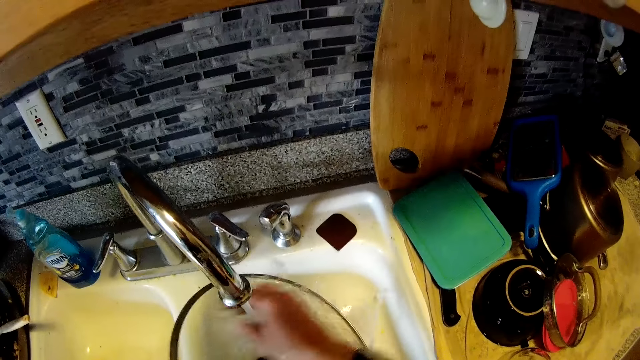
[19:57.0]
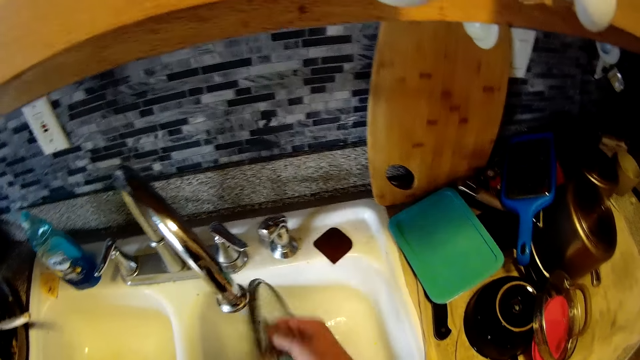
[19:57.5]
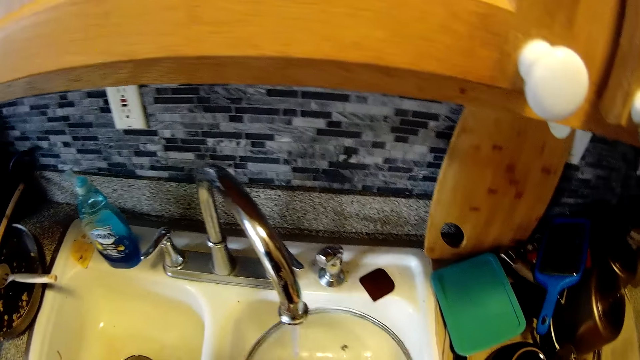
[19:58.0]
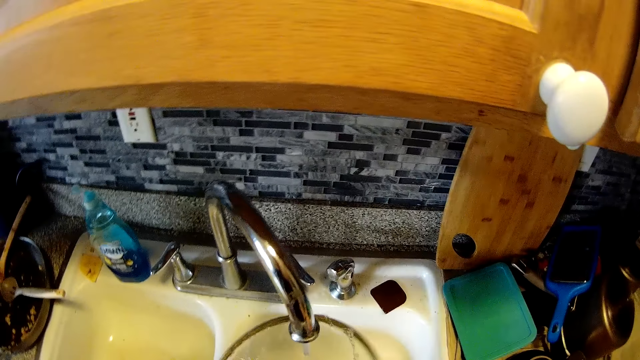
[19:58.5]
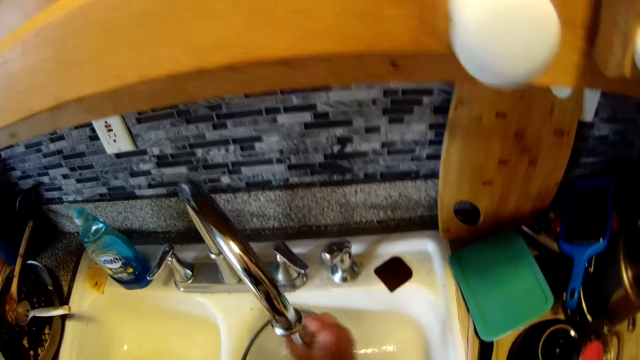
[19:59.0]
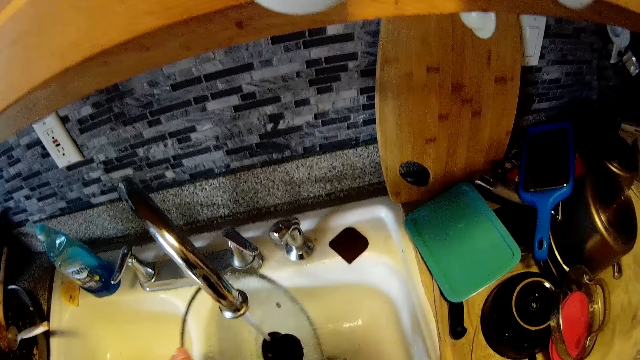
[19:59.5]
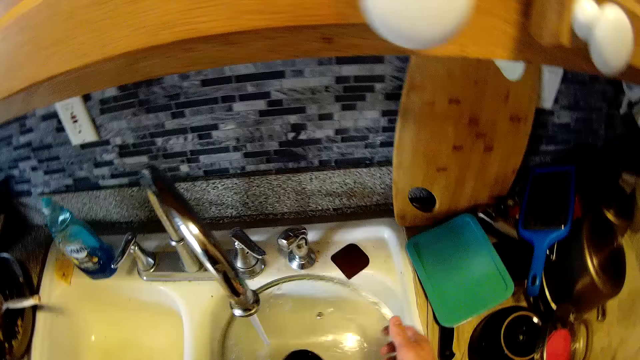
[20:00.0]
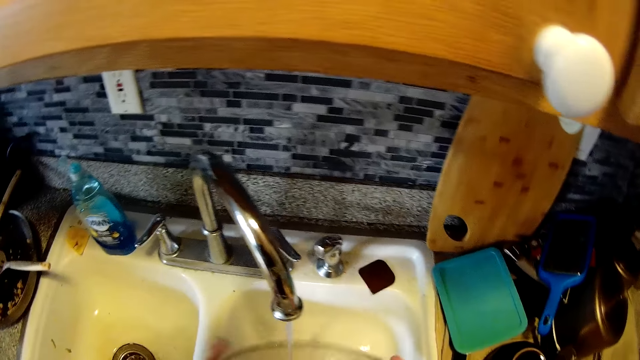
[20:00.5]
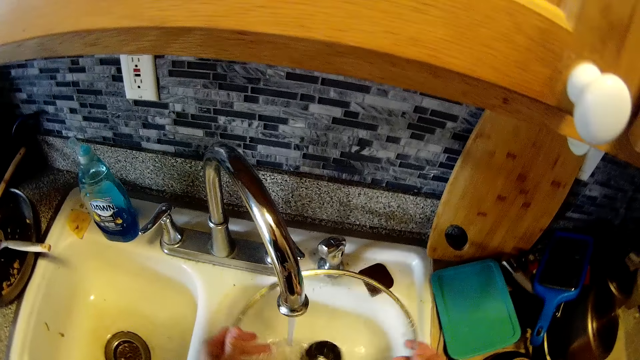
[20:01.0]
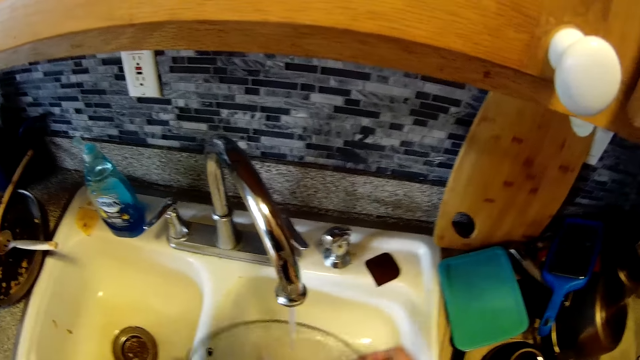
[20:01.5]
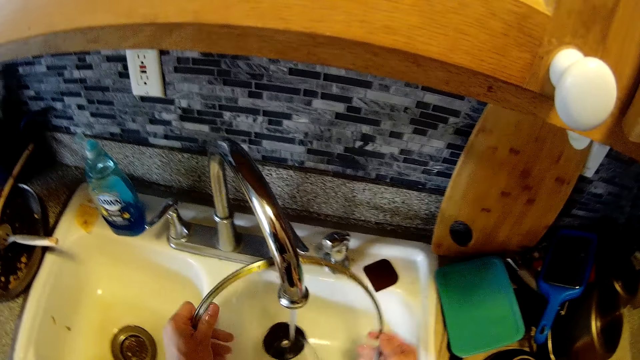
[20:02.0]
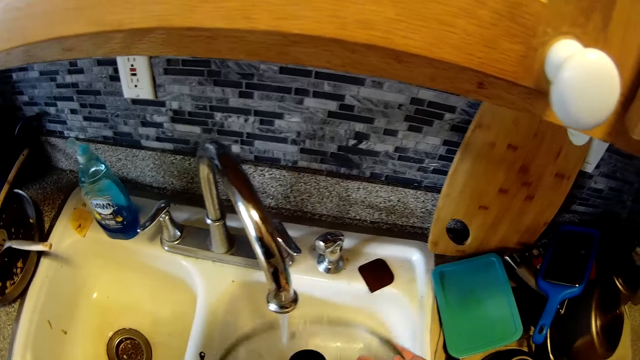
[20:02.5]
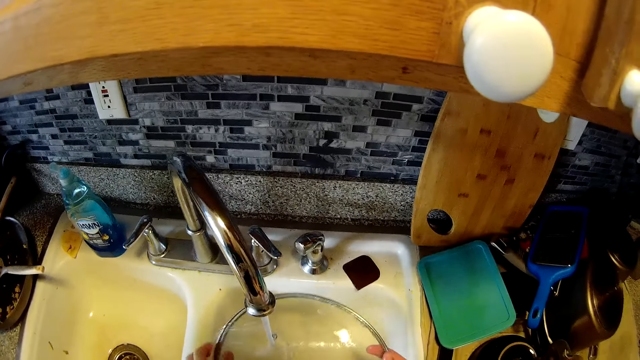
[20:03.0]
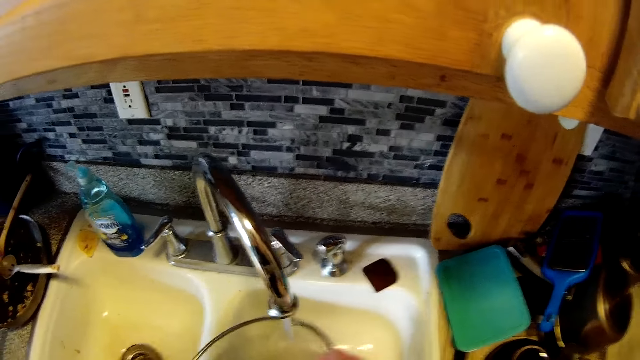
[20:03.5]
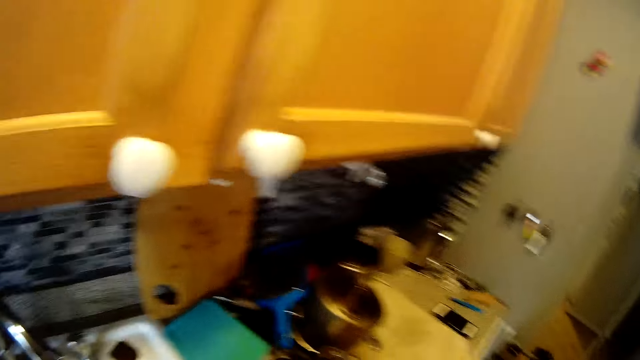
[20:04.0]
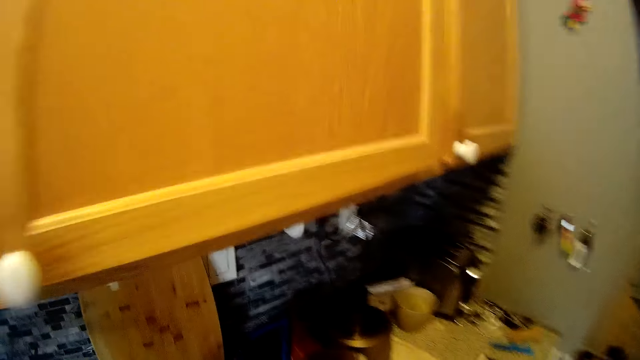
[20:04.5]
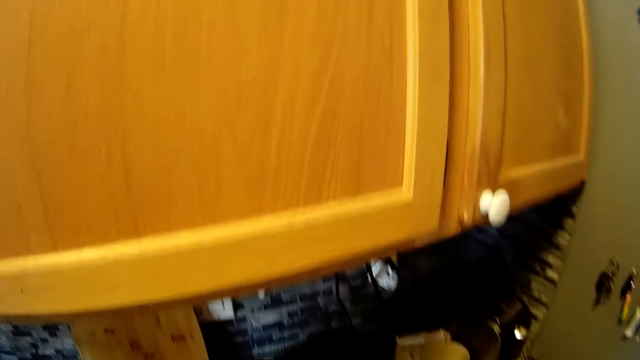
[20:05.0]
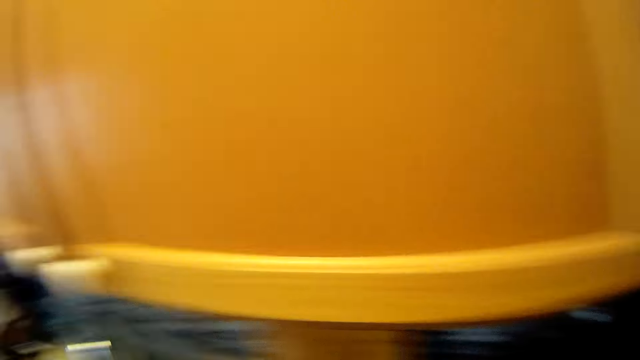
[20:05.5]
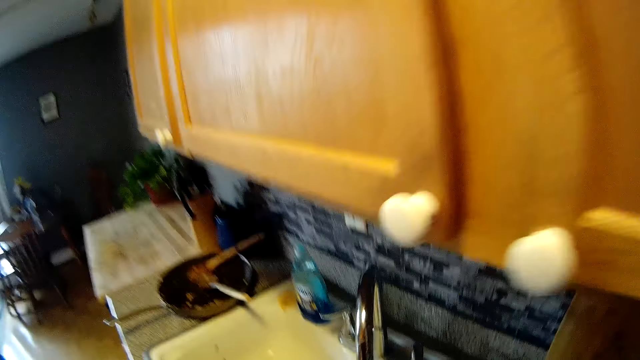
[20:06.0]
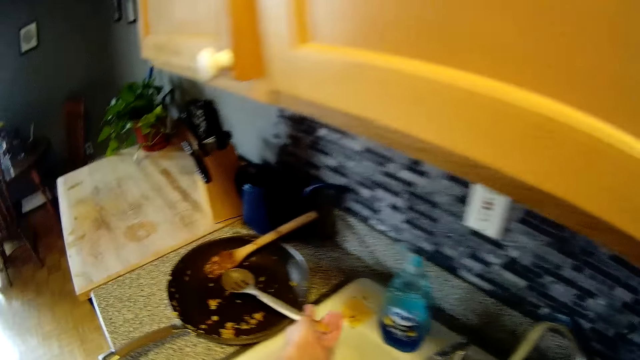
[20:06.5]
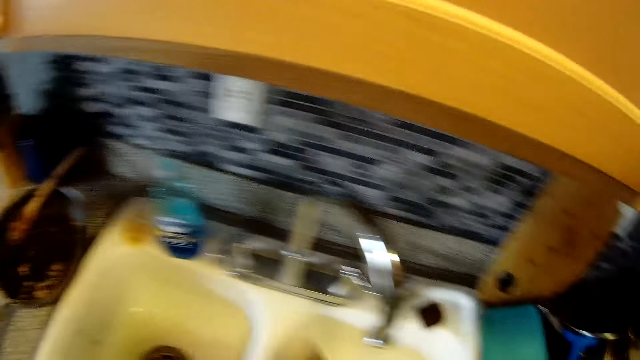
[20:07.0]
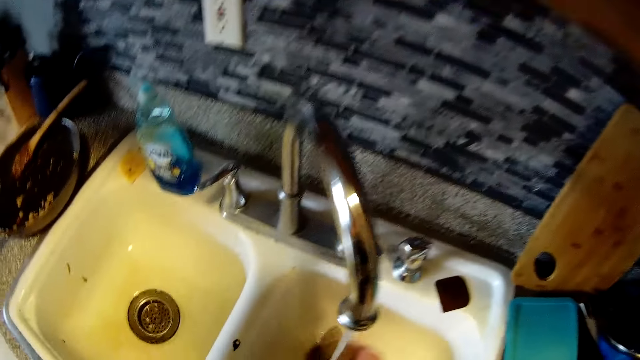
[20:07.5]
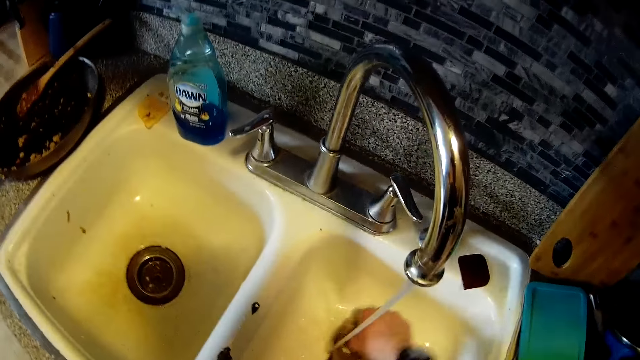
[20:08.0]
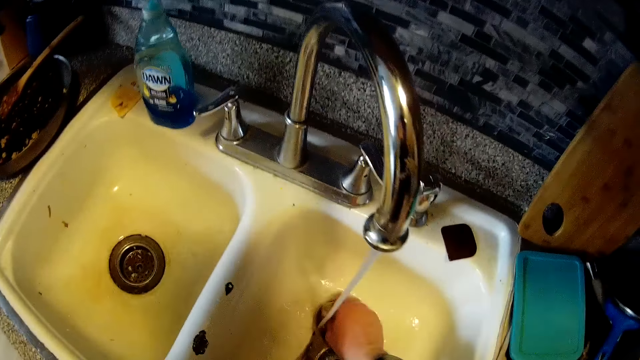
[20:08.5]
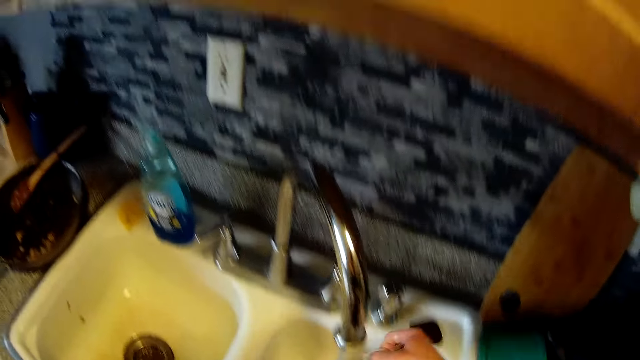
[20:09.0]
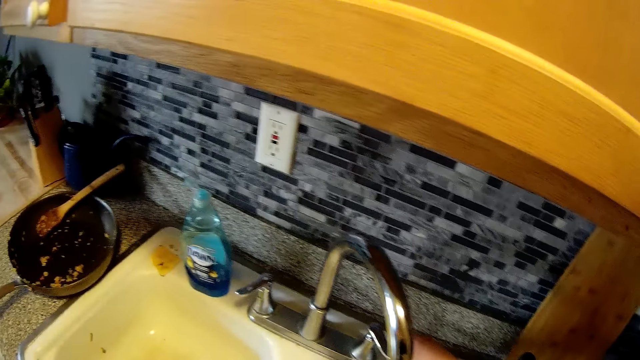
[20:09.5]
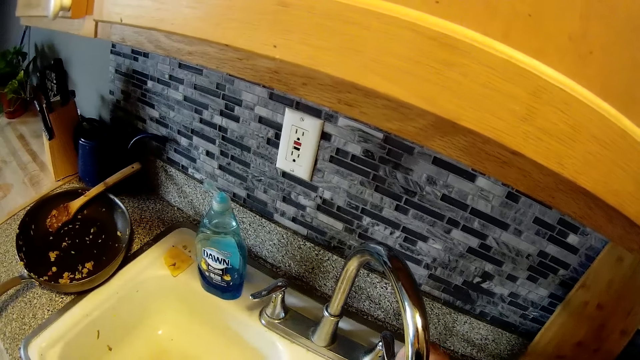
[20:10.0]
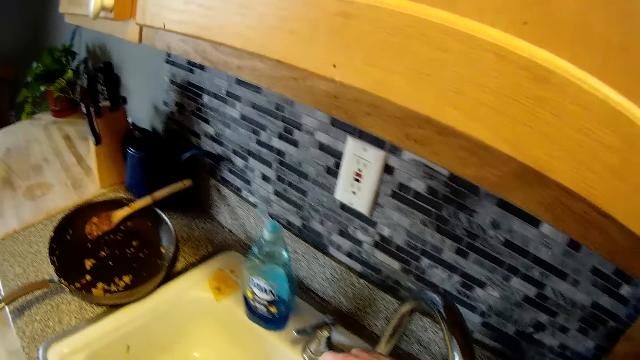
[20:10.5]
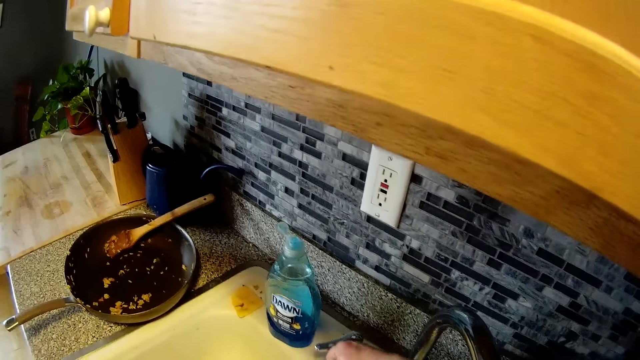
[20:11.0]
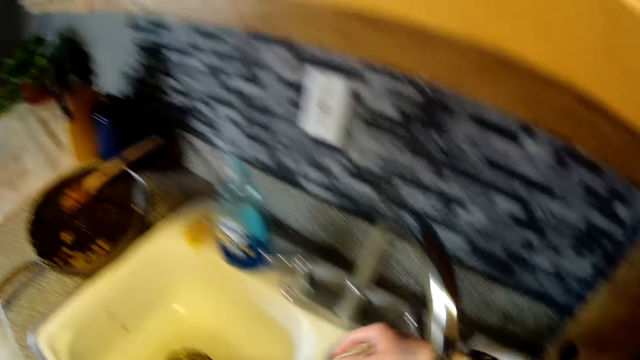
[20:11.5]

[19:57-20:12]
The camera wearer washes a lid. He rinses the pot cover with both hands. He puts the lid on the drainer. He takes a cooking spoon from the frypan with his left hand. He washes the spoon under the running tap with both hands. He turns off the tap with his right hand.

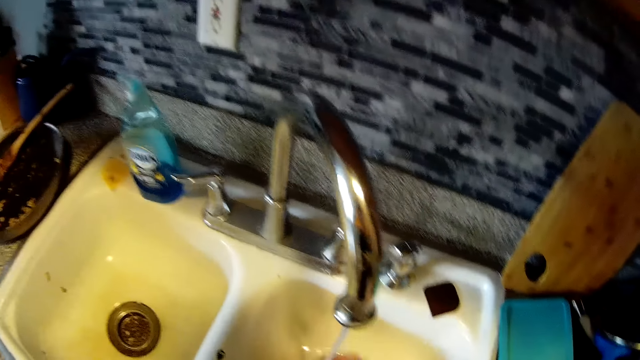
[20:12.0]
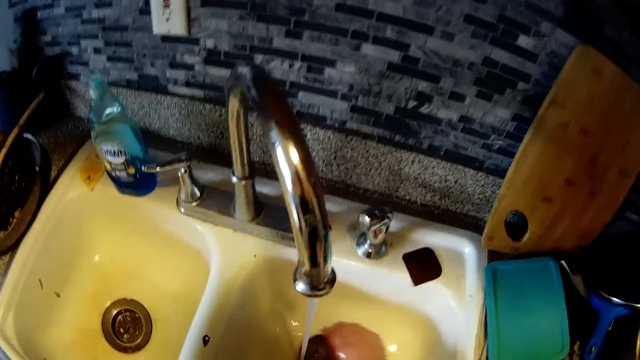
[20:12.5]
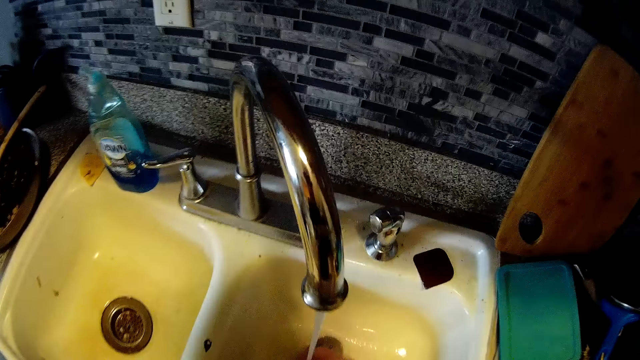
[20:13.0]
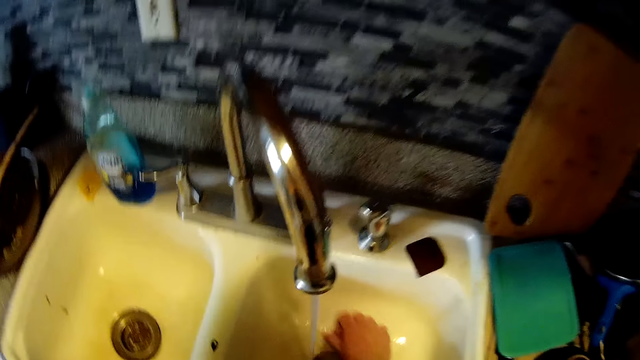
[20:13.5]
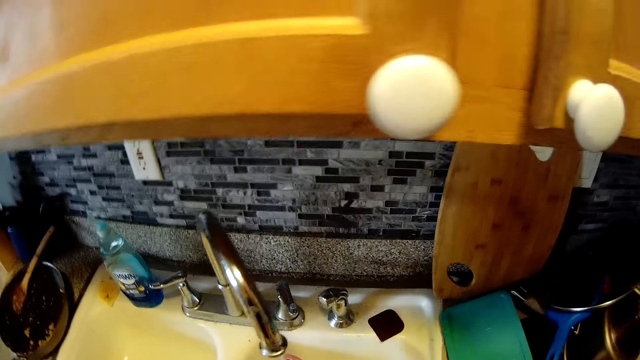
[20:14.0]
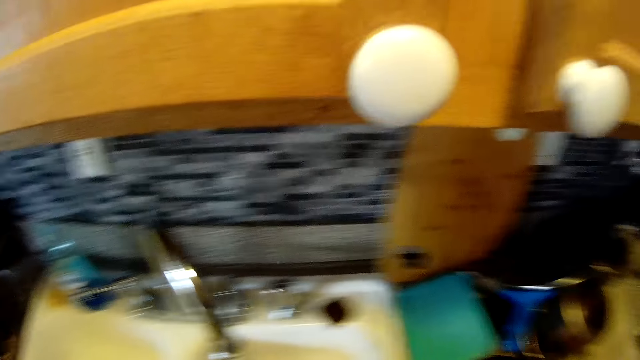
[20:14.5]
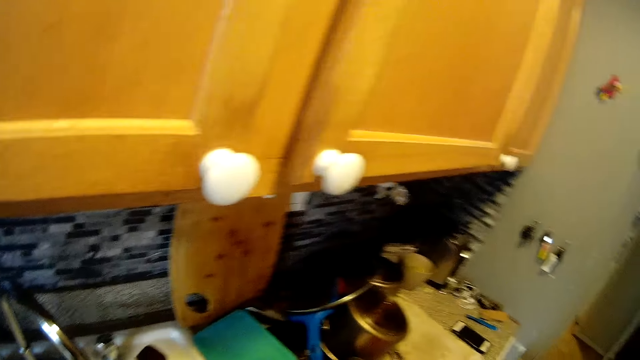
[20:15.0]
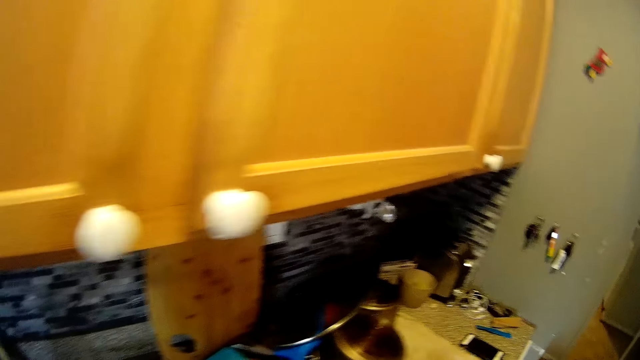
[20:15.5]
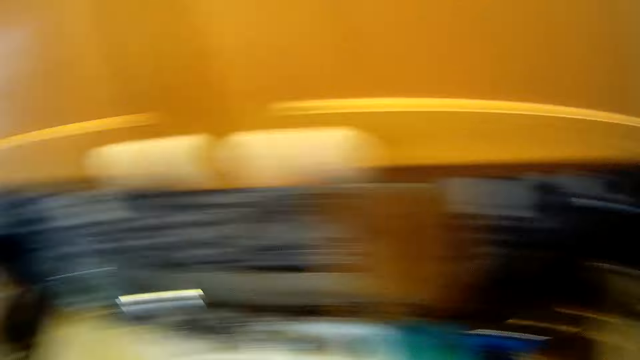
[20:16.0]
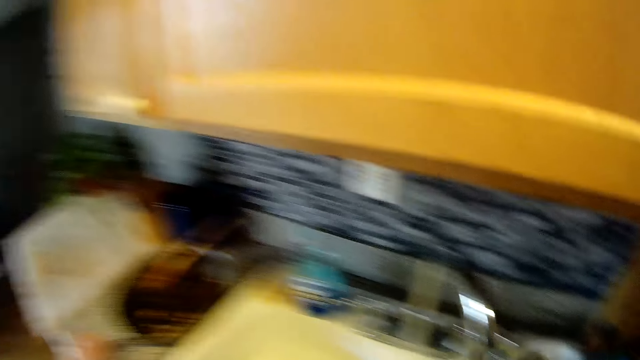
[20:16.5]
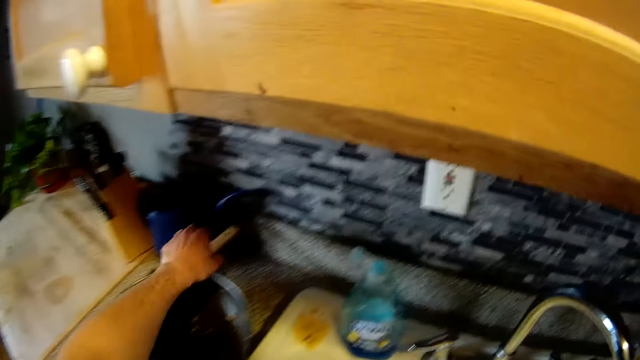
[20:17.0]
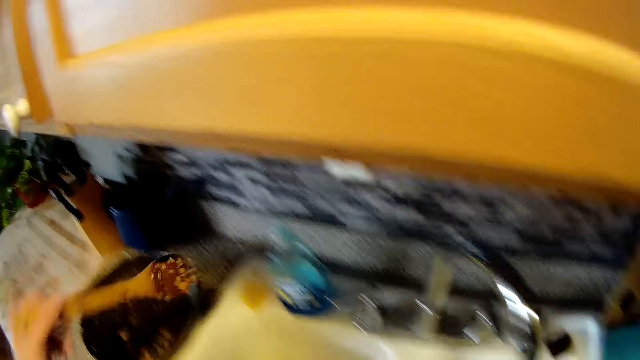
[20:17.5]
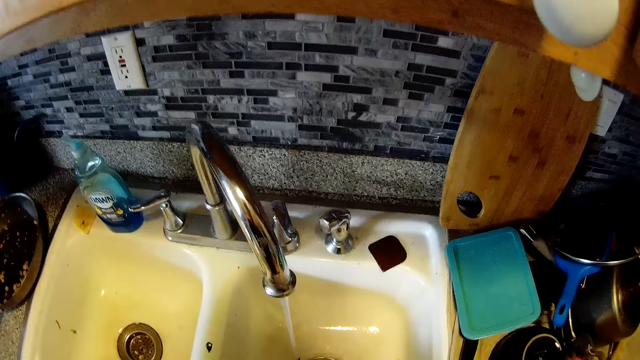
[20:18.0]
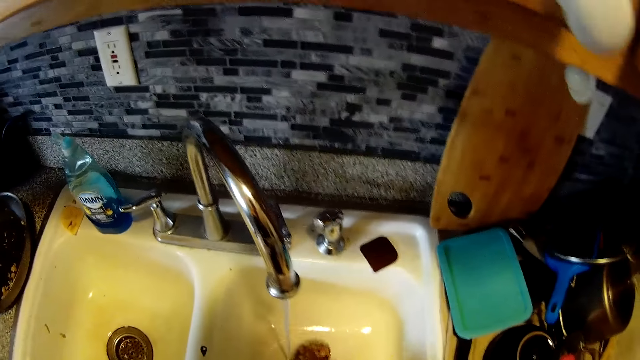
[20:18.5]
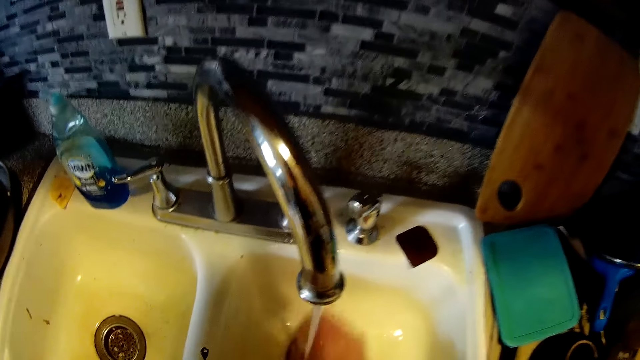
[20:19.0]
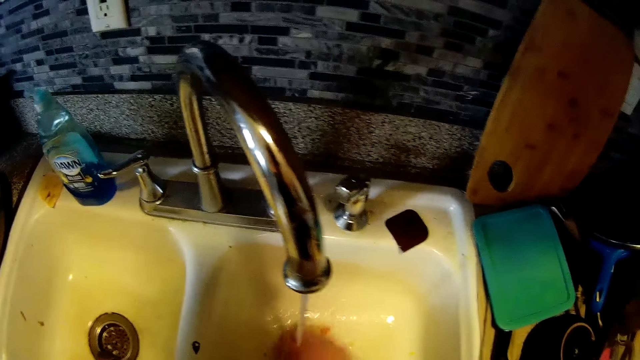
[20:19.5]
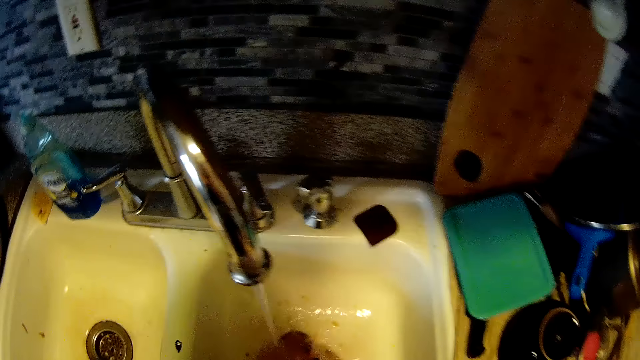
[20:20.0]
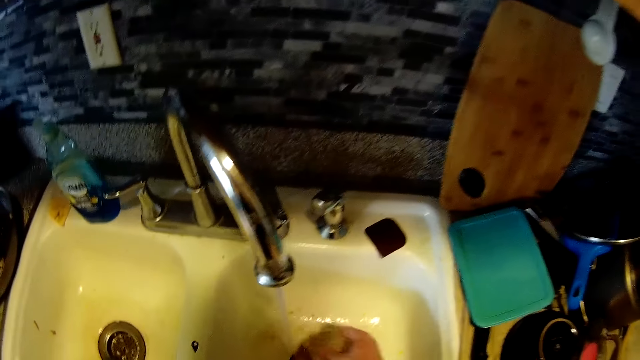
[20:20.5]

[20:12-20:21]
The camera wearer puts a cooking spoon on the drainer. He takes the spoon from the frypan with his left hand. He washes the spoon under the running tap with both hands.
